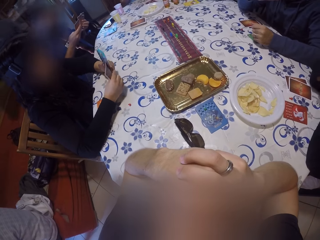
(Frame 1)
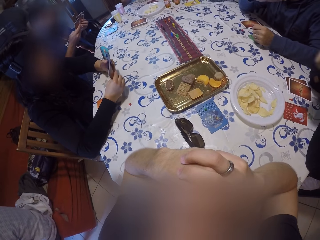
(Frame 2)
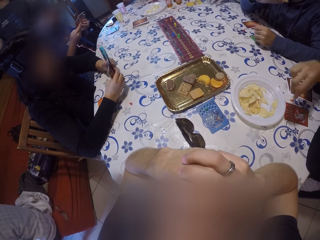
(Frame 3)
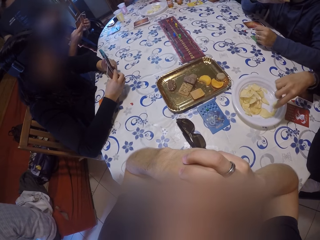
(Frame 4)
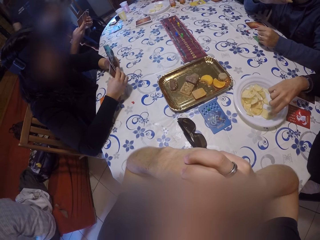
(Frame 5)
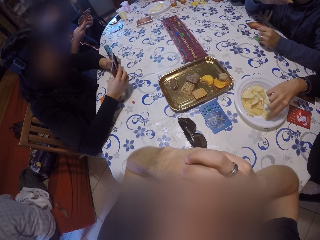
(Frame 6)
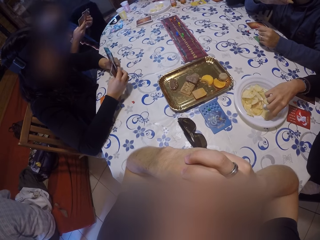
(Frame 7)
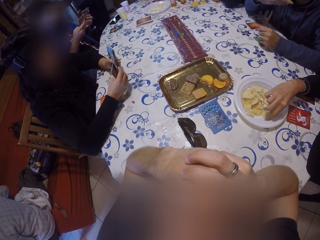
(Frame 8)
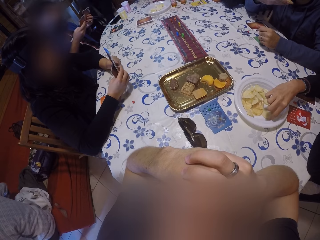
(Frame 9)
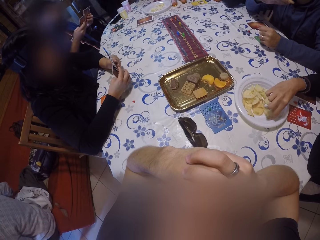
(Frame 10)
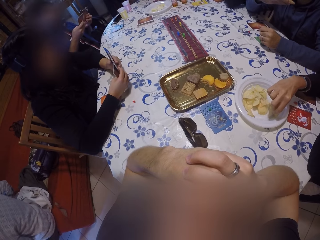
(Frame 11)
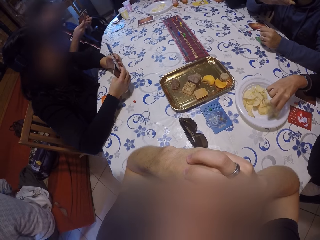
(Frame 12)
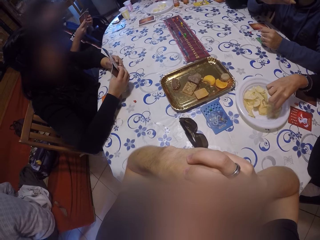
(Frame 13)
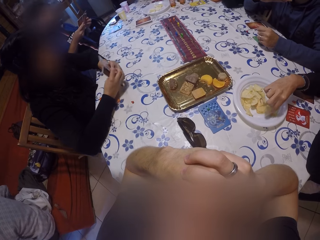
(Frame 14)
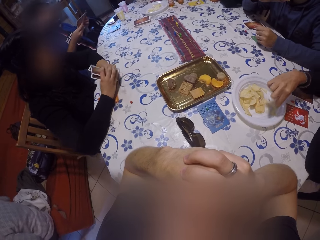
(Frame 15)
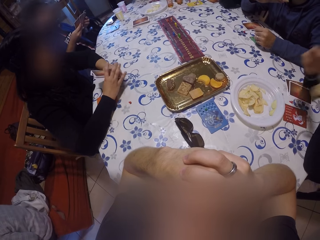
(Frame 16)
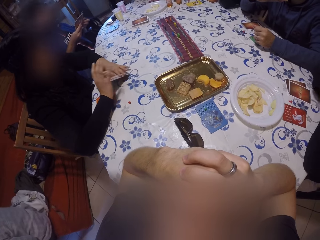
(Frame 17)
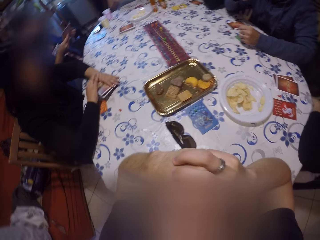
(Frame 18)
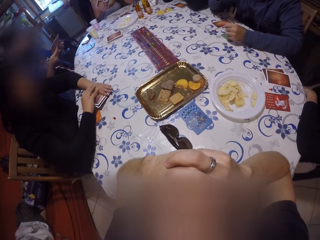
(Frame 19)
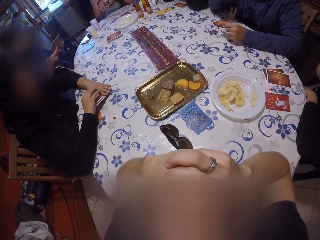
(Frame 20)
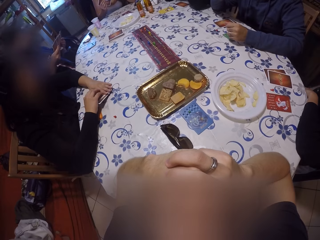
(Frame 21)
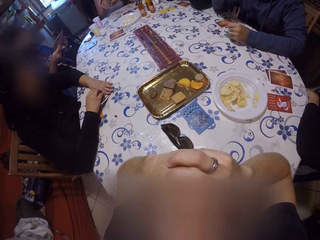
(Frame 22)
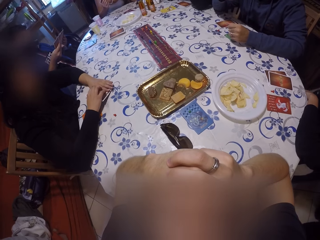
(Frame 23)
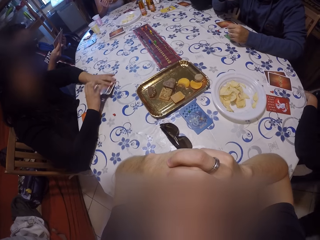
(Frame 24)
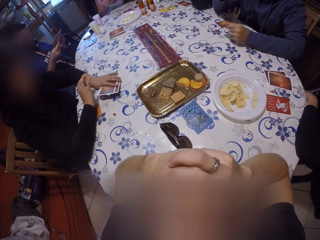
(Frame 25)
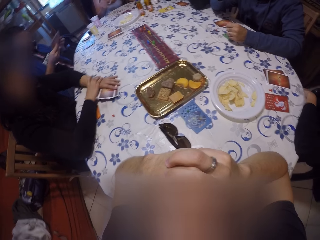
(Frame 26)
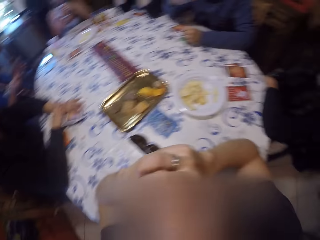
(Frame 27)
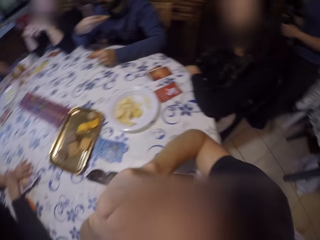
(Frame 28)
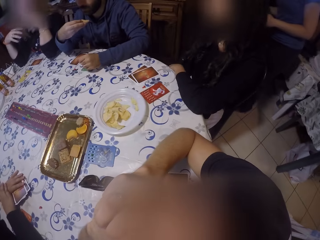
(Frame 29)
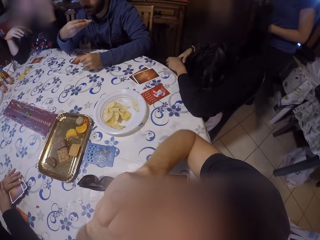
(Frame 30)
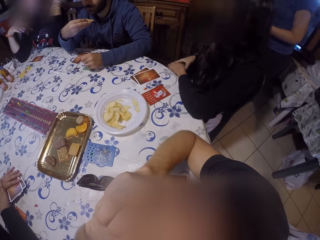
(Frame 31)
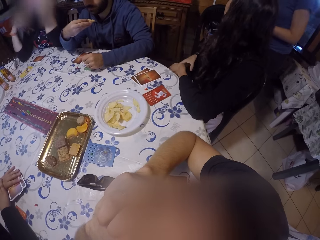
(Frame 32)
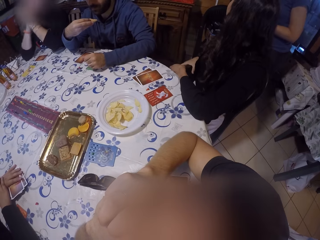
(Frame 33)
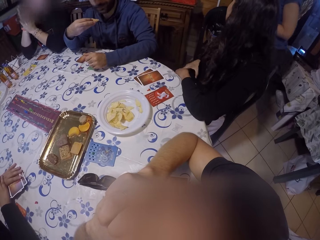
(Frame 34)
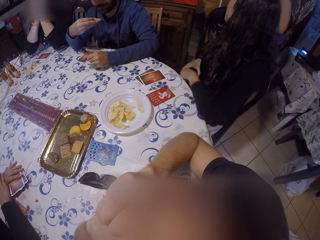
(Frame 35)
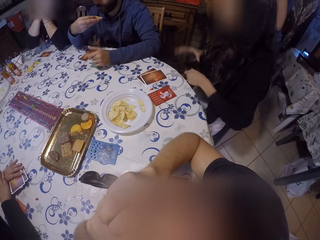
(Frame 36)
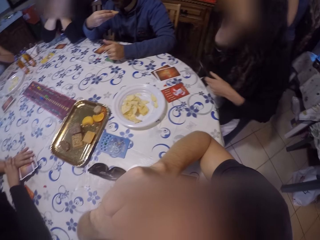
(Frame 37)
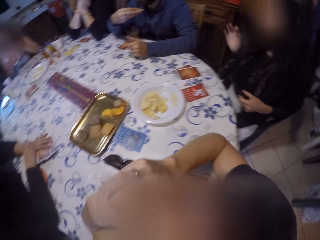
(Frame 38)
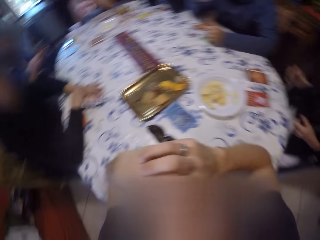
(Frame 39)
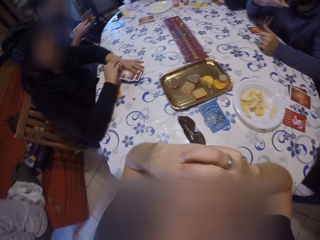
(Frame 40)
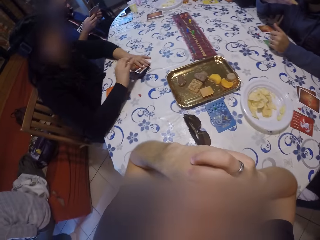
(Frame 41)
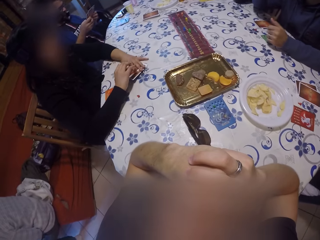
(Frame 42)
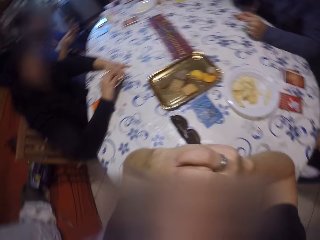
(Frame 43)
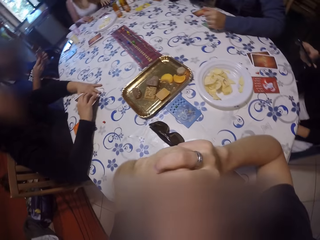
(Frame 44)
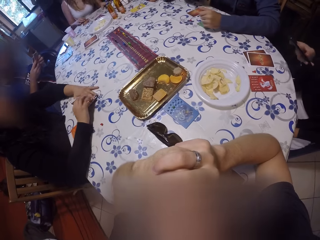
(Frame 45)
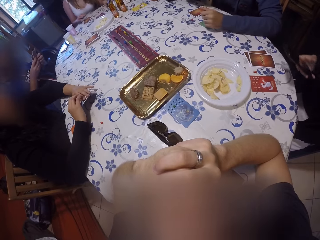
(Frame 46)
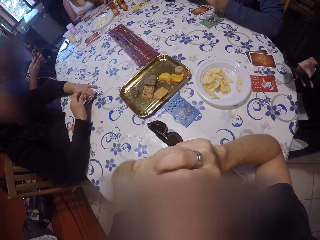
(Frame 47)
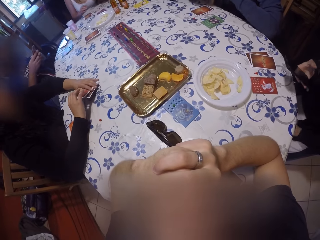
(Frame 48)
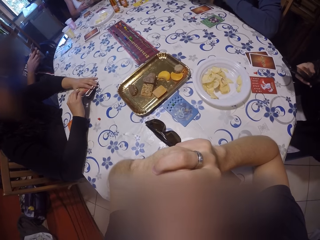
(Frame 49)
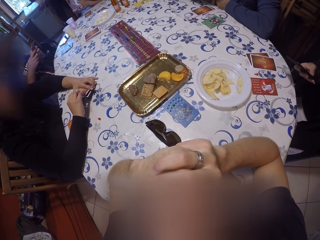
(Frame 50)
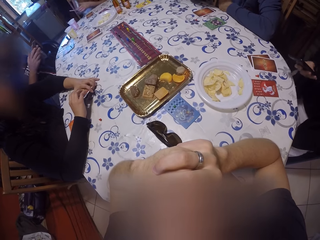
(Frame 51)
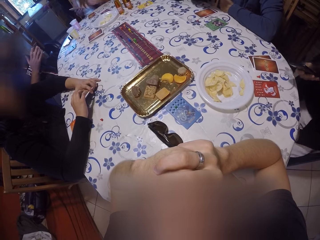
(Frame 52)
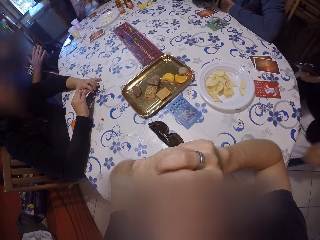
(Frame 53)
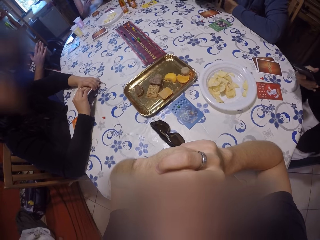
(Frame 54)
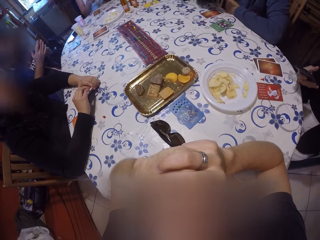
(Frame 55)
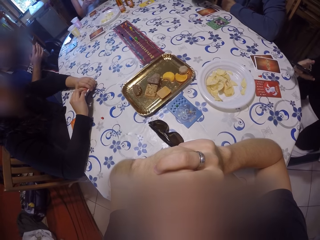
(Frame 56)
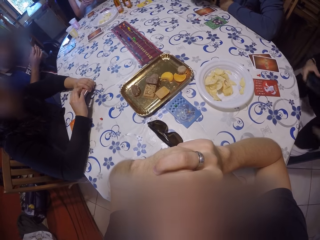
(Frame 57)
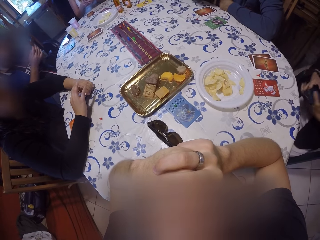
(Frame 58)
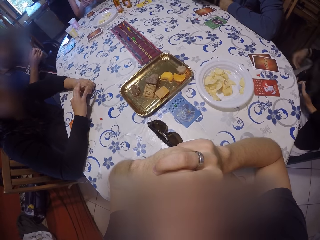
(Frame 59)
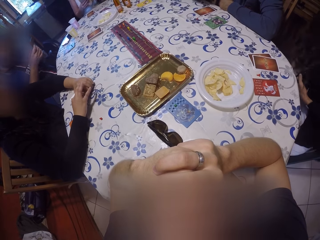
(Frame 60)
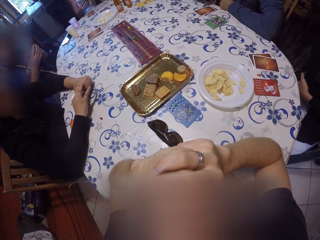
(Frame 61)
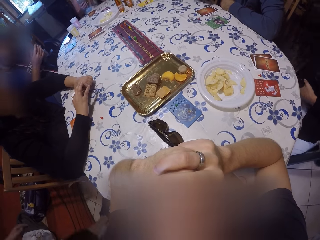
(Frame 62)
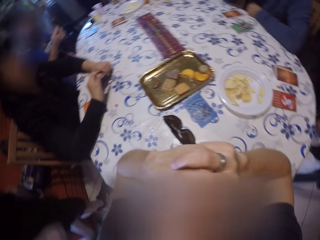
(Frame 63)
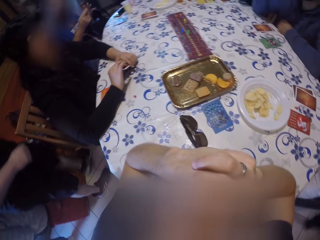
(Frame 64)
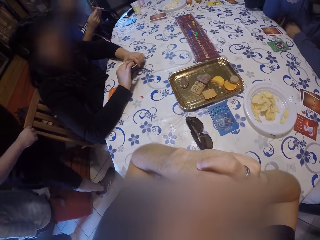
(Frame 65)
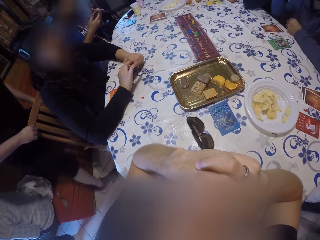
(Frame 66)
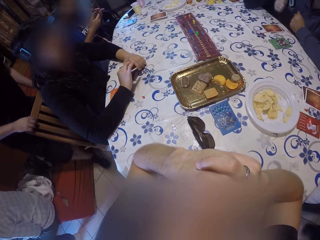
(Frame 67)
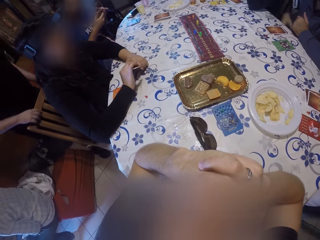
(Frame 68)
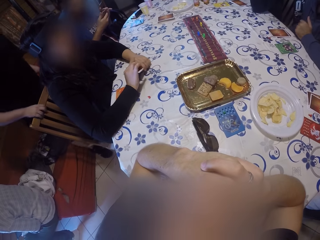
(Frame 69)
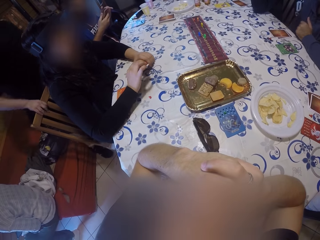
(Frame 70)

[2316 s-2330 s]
A woman picks a chip or piece of banana from the white plate on the table with her right hand. Another woman places the pile of cards on the table with her left hand. The camera wearer looks around. The first woman interacts with a third woman. The first woman removes a phone from her pocket with her right hand. The camera wearer turns around. The first woman passes the phone from her right hand to her left hand. The second woman holds up the pile of cards from the table with both hands. The first woman operates the phone with her right hand. The second woman searches the pile of cards with her right hand. The second woman shuffles the cards in hand. The first woman passes the phone from her right hand to her left hand.

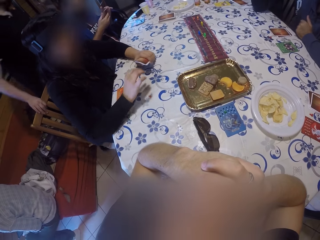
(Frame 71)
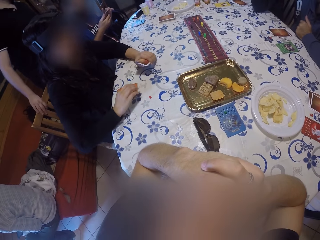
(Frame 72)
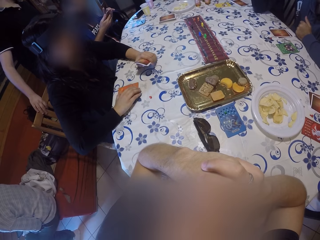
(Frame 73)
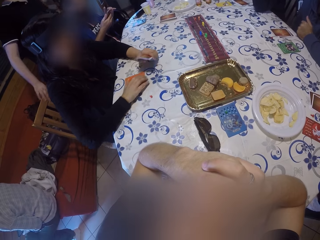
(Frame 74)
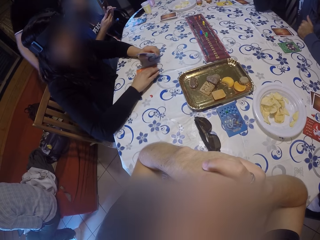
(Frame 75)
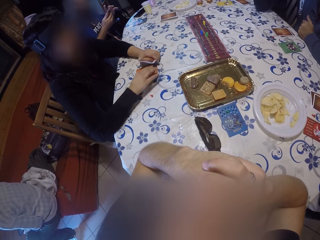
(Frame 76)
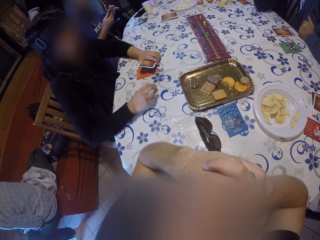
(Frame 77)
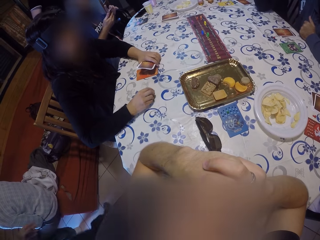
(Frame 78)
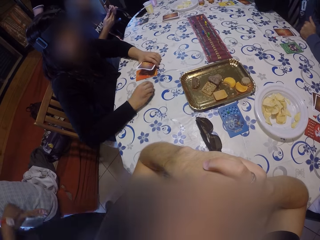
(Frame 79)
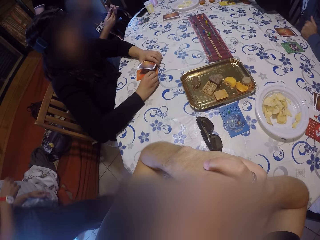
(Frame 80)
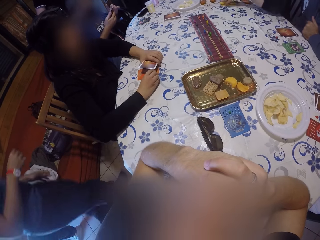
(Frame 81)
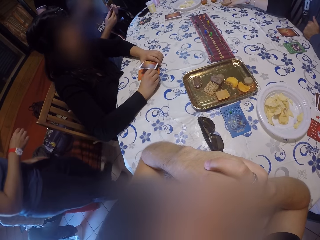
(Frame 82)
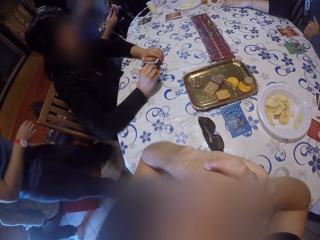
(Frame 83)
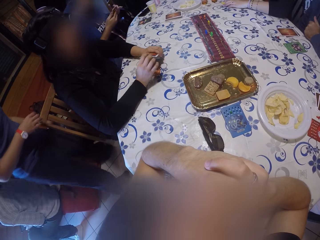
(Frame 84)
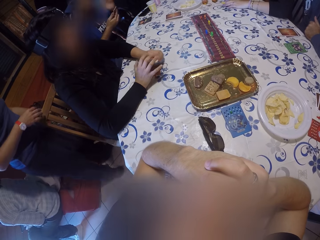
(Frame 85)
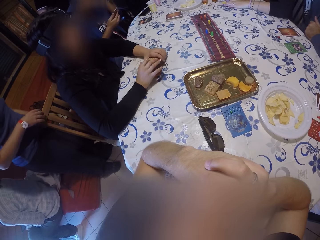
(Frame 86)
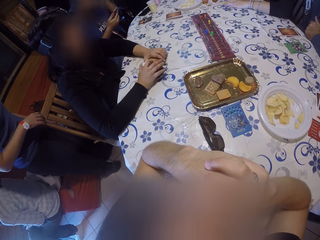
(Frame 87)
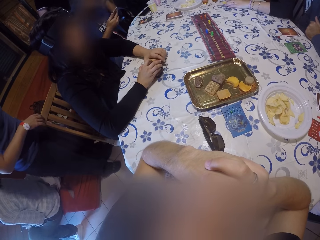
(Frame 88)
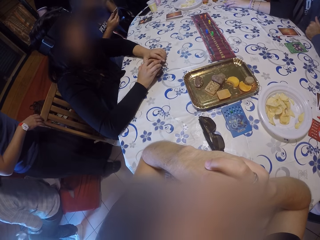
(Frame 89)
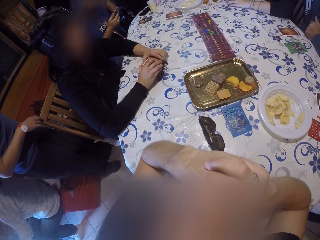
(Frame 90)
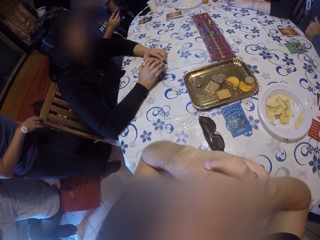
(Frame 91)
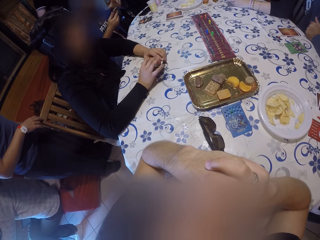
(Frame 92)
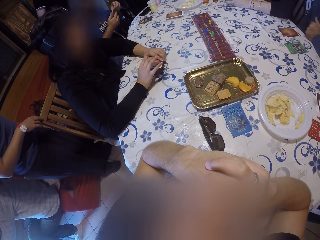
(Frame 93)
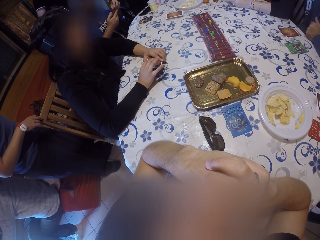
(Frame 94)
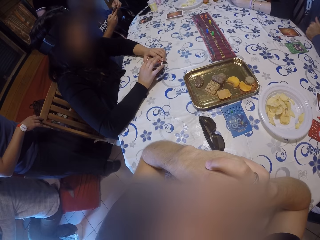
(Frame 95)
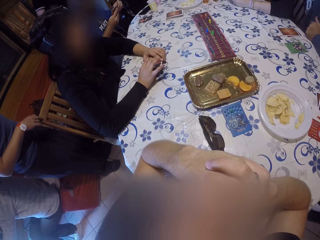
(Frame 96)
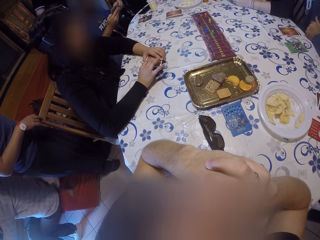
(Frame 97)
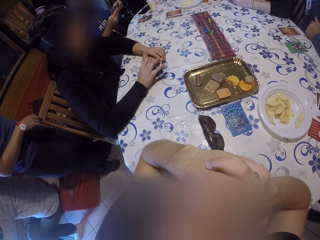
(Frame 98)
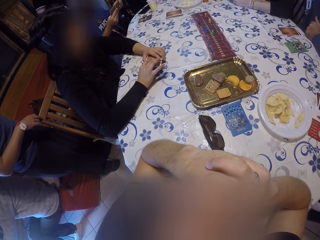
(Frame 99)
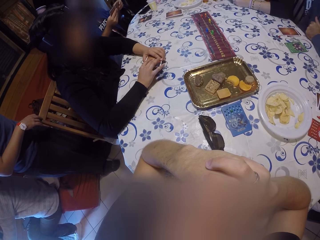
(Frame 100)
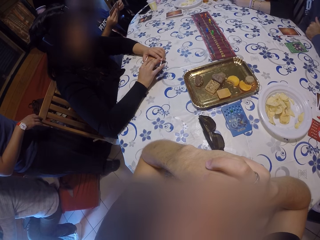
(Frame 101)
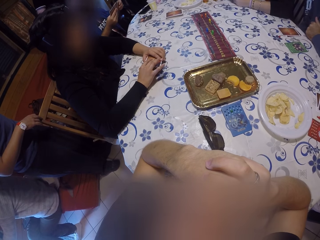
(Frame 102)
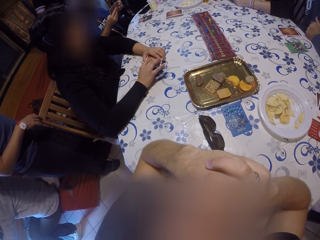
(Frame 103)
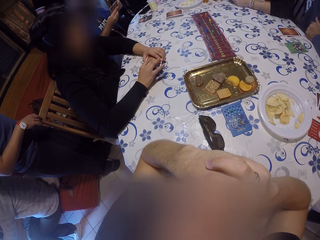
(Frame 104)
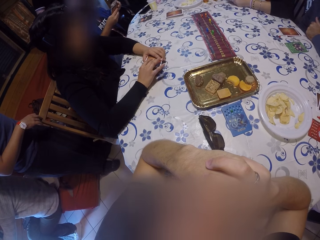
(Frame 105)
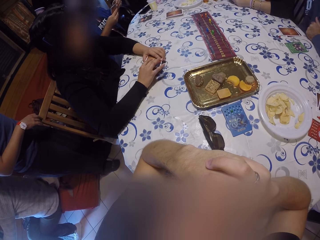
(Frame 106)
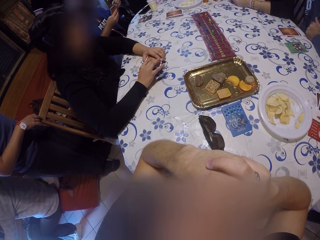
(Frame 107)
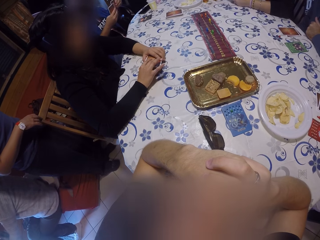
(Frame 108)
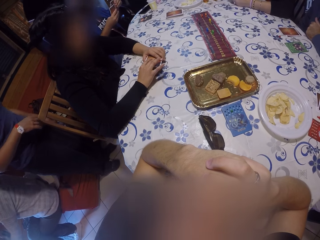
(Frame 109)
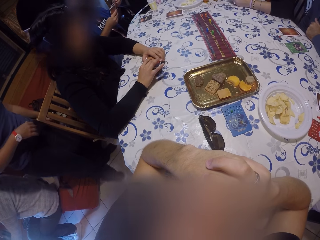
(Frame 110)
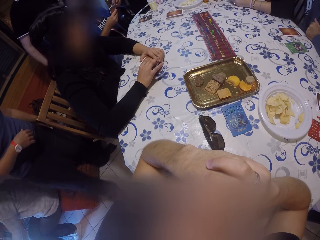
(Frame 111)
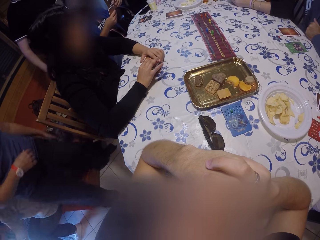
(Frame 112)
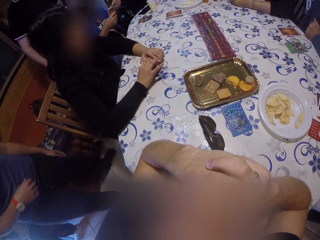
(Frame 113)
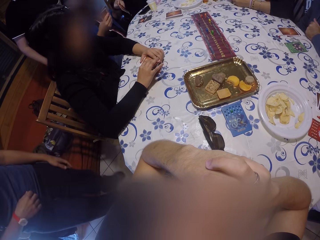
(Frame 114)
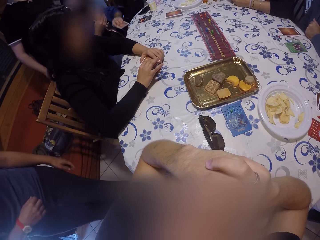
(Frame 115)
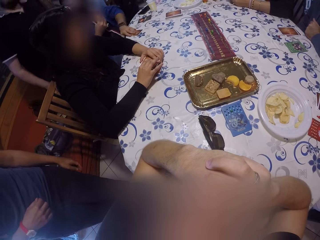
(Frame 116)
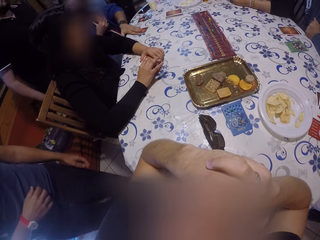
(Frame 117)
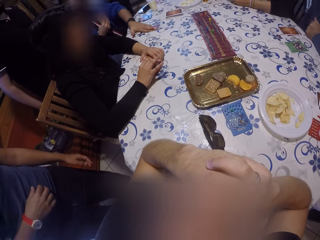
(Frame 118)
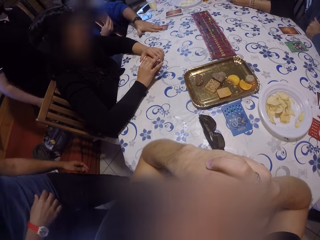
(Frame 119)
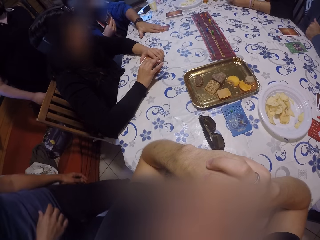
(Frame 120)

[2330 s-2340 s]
A woman shifts a card on the table with her right hand. The woman picks a game piece on the table with her right hand and puts the game piece inside the pile of cards with her right hand. Another woman touches a chair with her right hand. The first woman looks around. A man drops a card from the pile of cards with his left hand.
